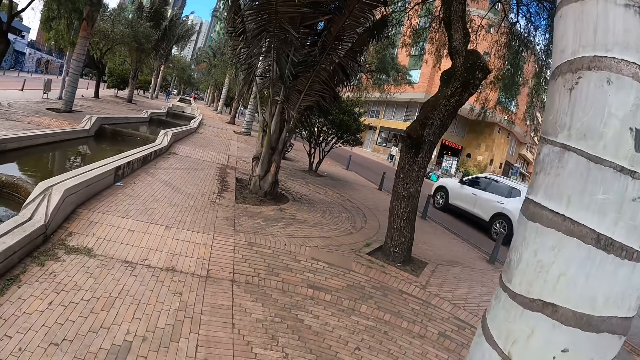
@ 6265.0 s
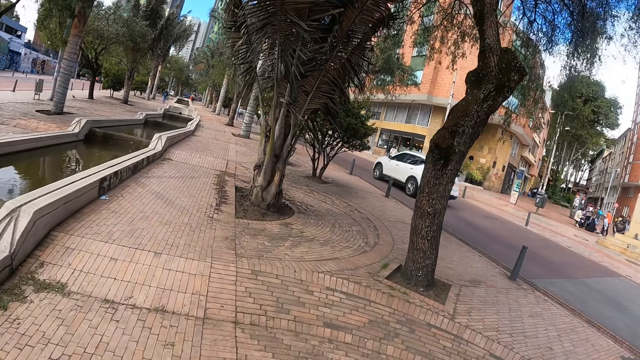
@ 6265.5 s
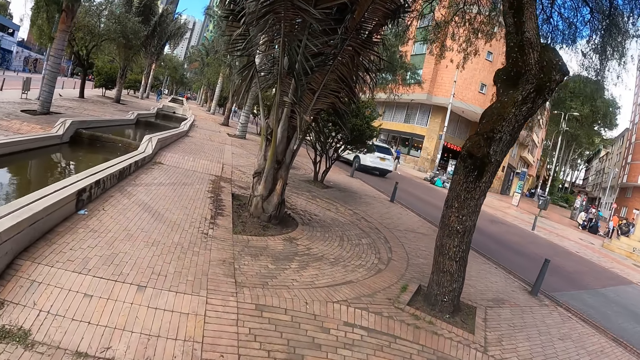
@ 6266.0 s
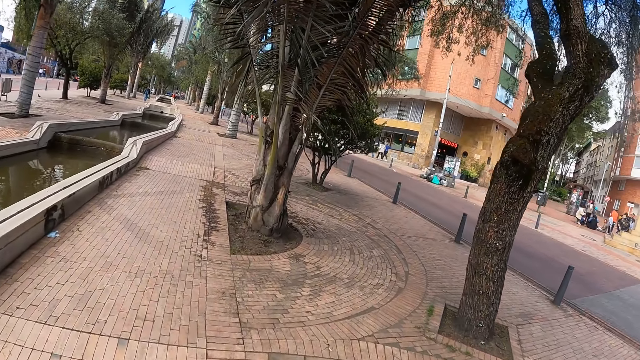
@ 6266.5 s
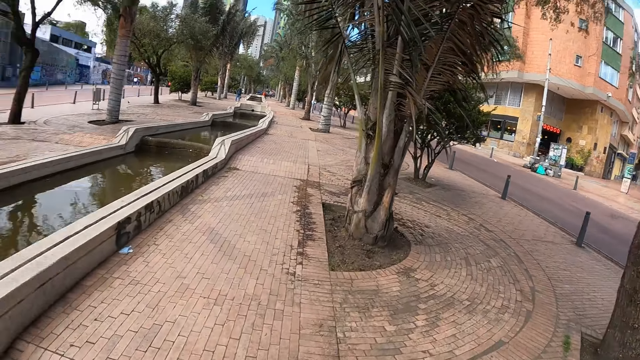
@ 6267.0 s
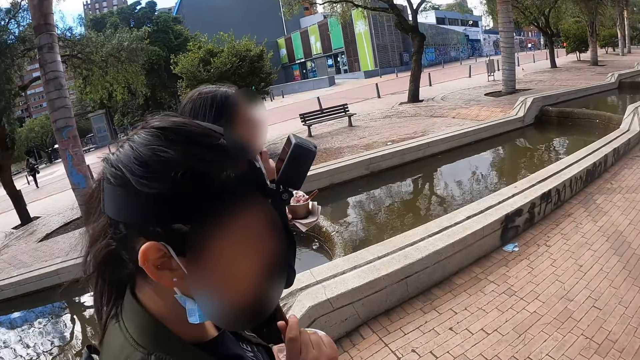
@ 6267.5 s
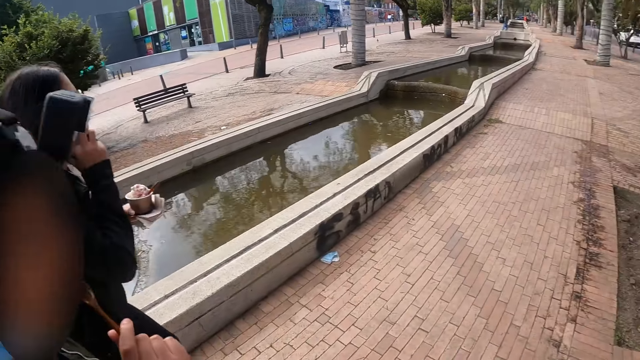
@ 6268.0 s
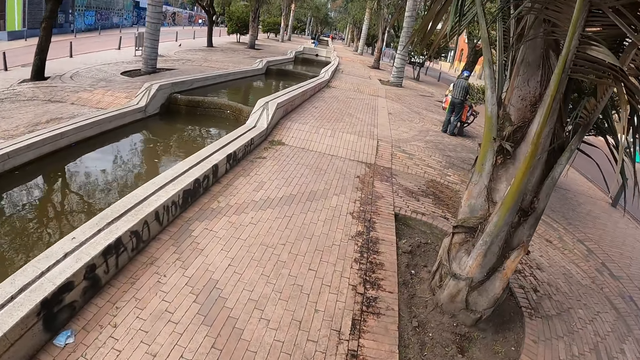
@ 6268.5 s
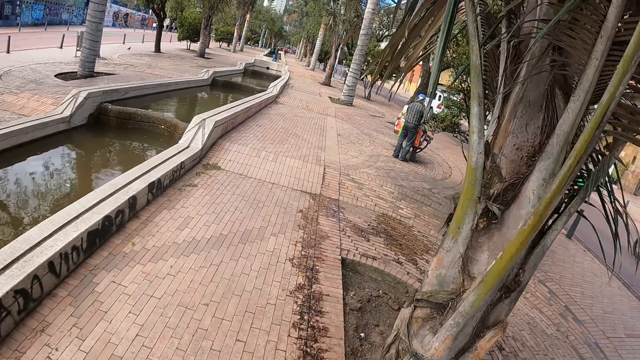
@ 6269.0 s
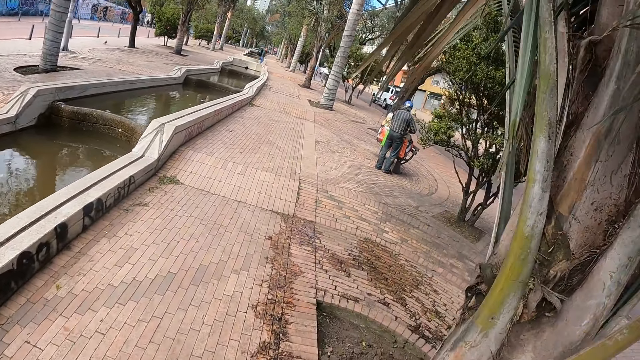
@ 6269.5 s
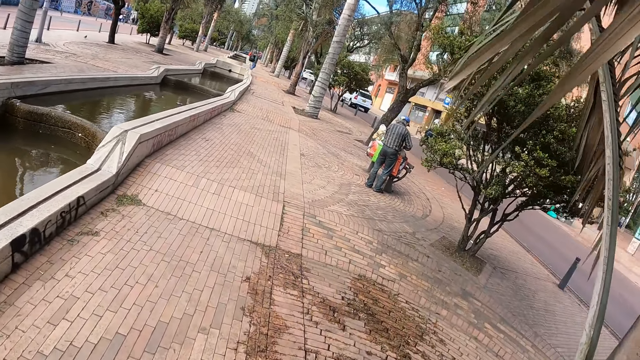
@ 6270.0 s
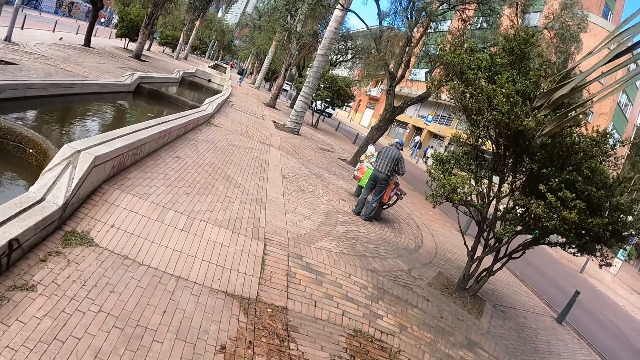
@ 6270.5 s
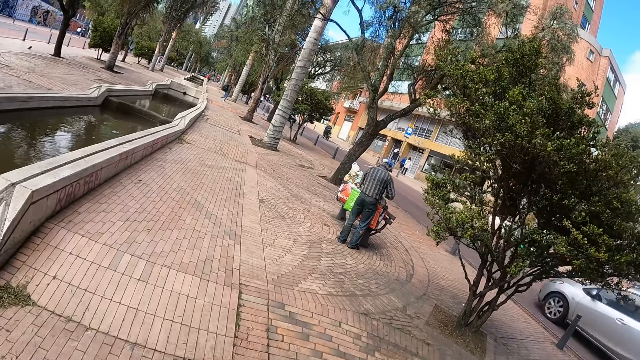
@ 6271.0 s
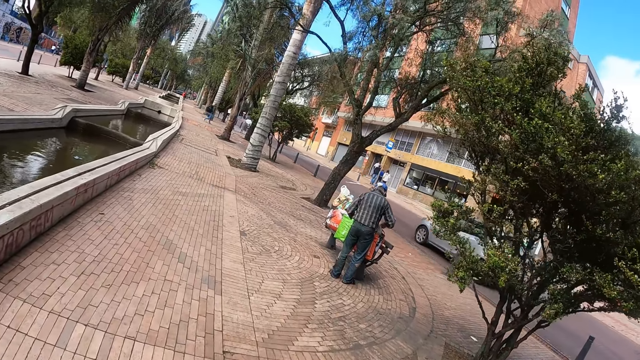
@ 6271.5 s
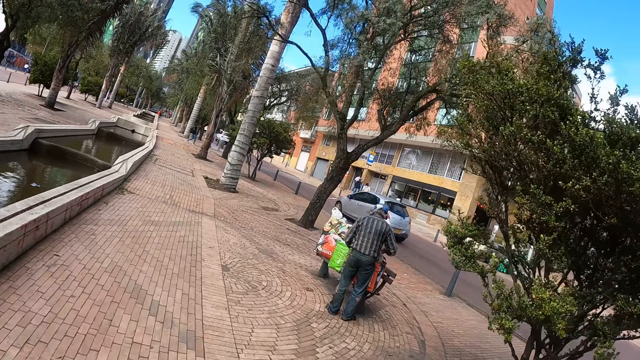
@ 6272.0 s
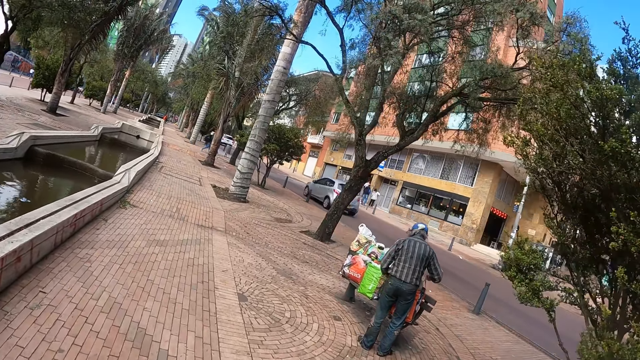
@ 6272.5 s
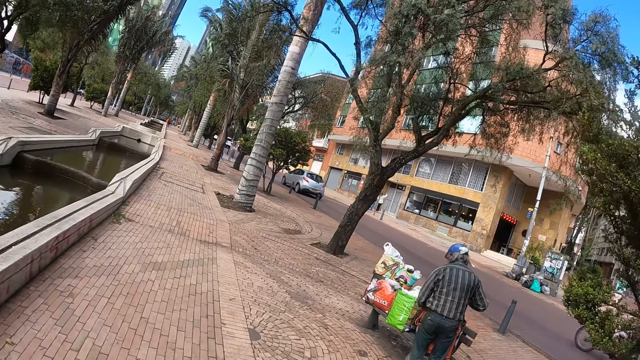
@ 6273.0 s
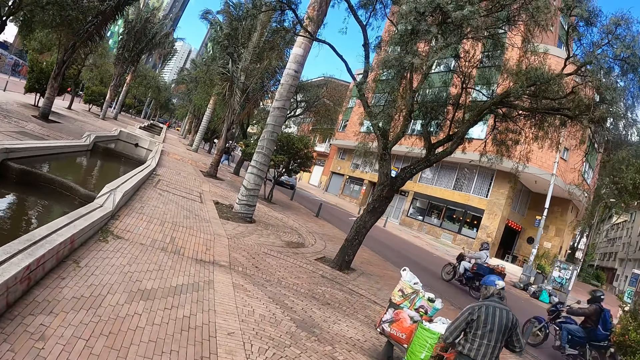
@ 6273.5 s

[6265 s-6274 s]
The camera wearer interacts with a woman. They look around. The woman walks next to the camera wearer. The camera wearer walks on the pavement.

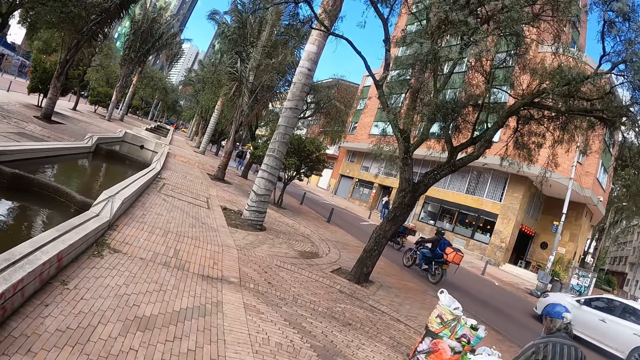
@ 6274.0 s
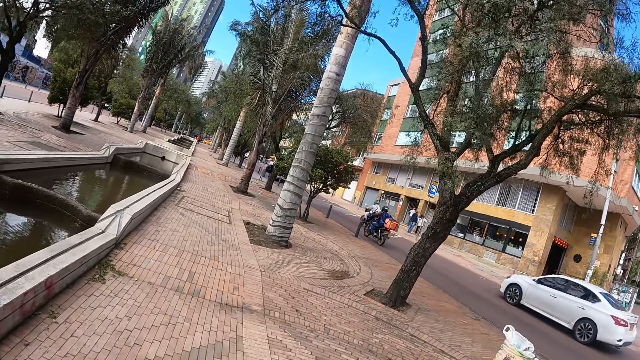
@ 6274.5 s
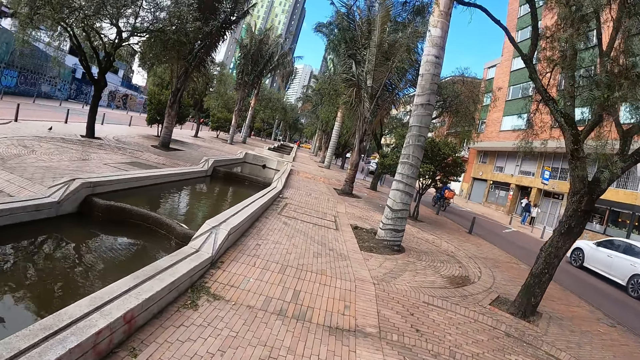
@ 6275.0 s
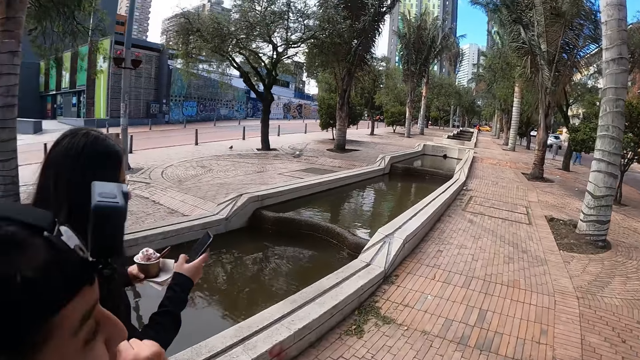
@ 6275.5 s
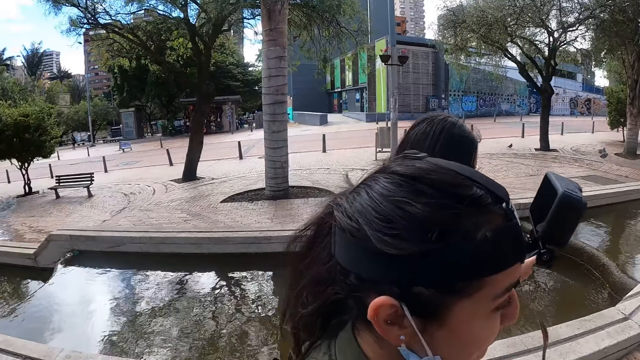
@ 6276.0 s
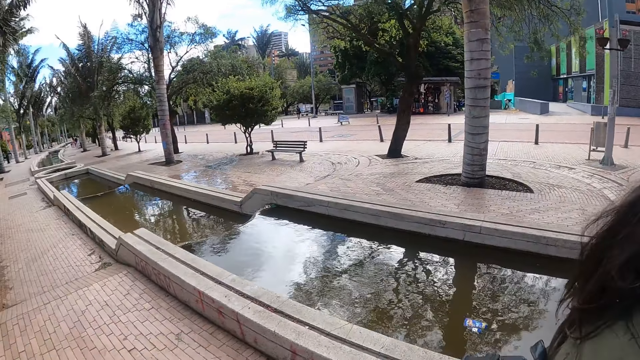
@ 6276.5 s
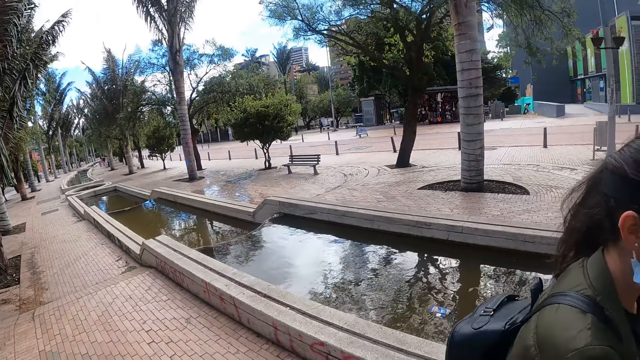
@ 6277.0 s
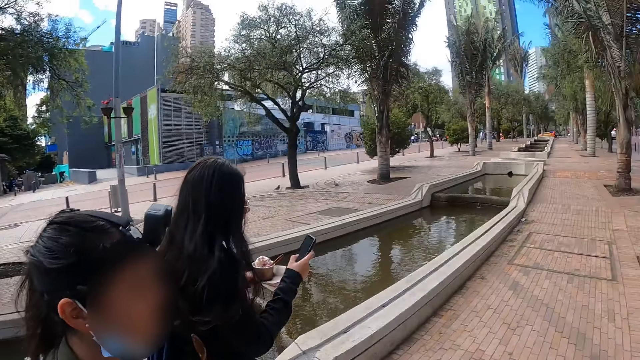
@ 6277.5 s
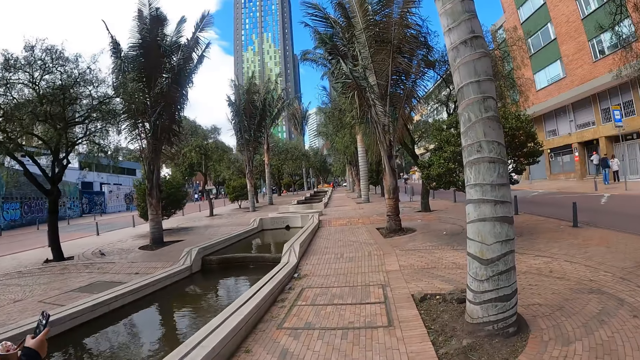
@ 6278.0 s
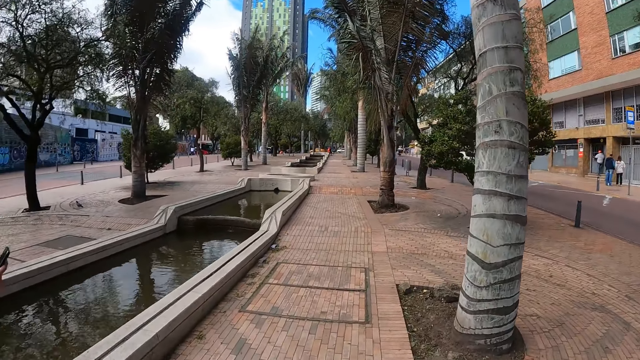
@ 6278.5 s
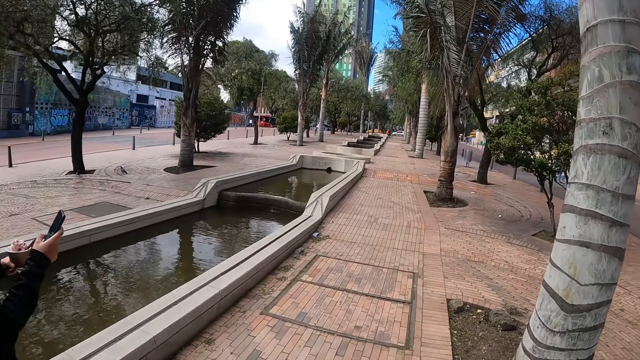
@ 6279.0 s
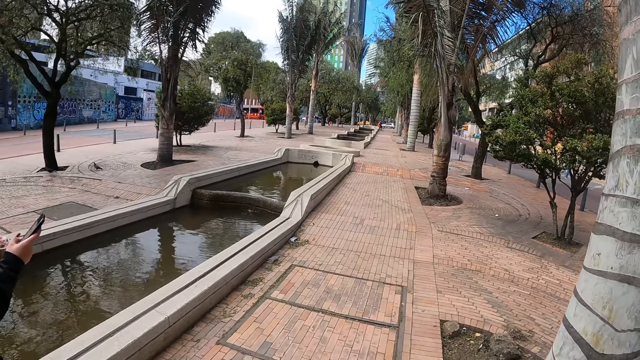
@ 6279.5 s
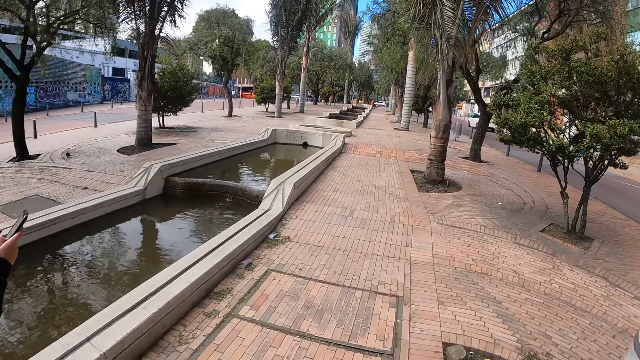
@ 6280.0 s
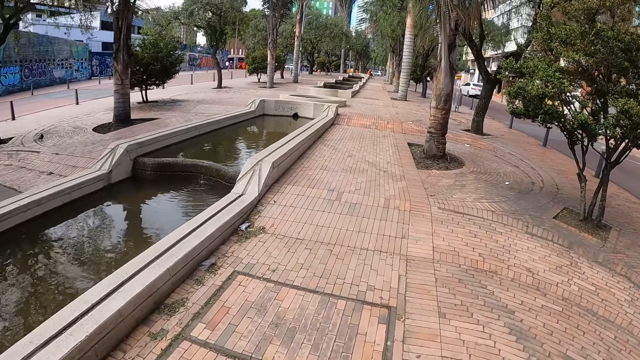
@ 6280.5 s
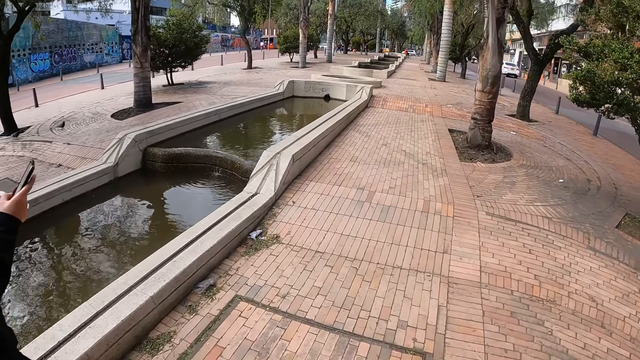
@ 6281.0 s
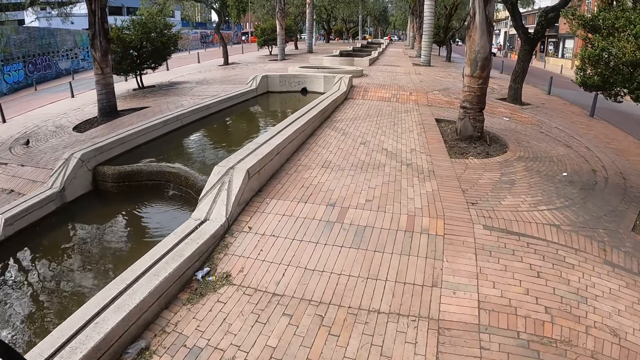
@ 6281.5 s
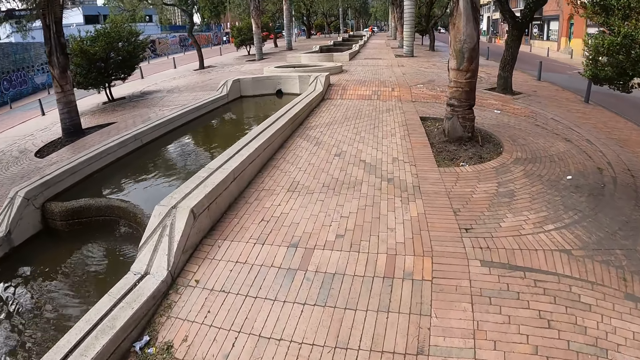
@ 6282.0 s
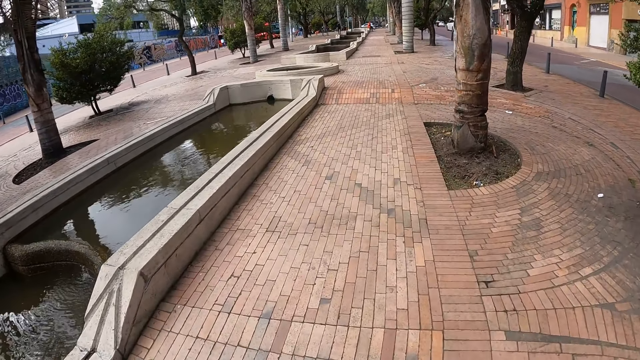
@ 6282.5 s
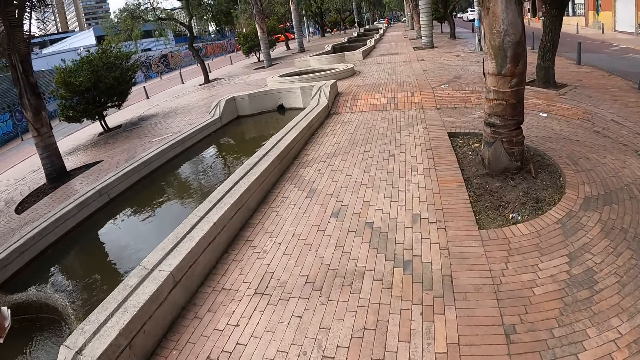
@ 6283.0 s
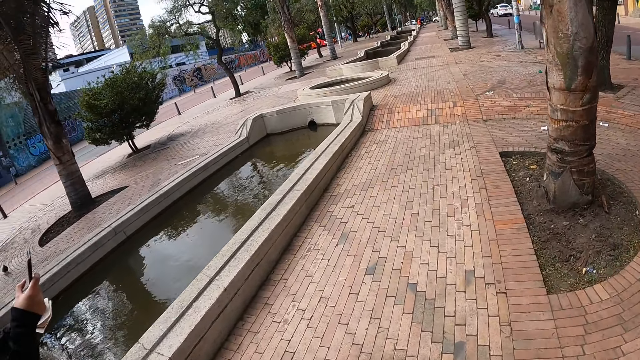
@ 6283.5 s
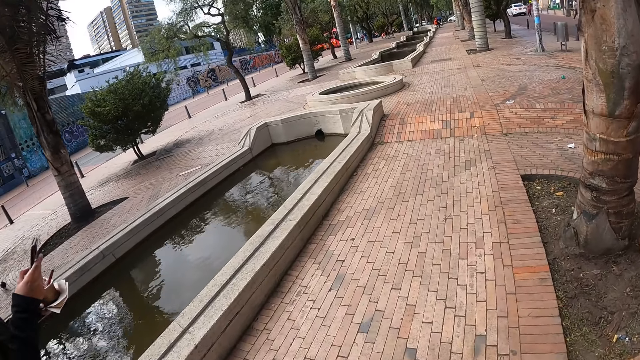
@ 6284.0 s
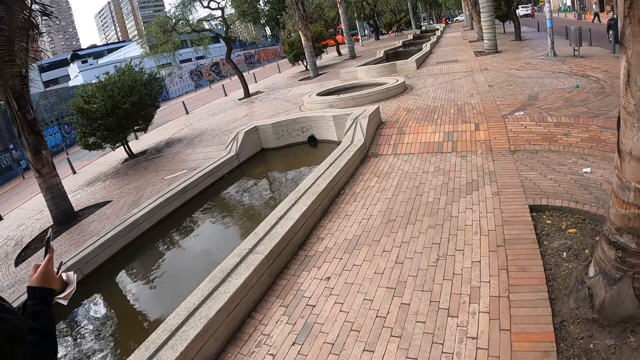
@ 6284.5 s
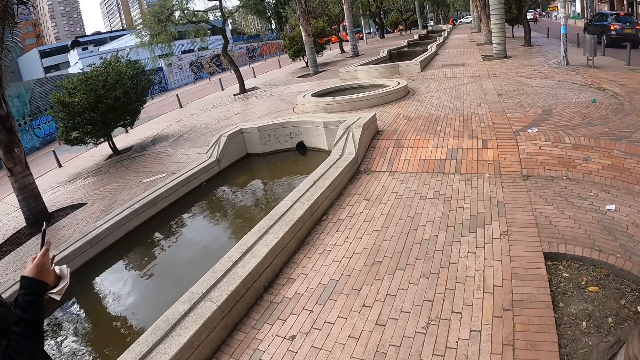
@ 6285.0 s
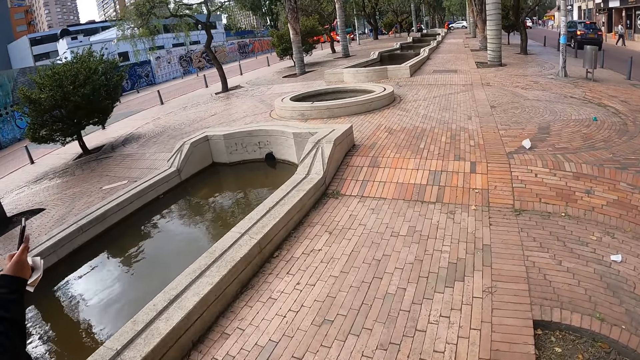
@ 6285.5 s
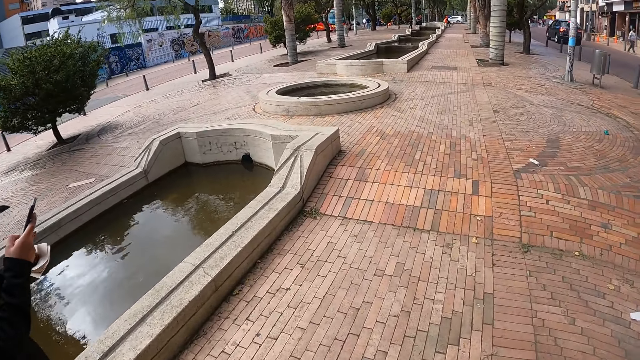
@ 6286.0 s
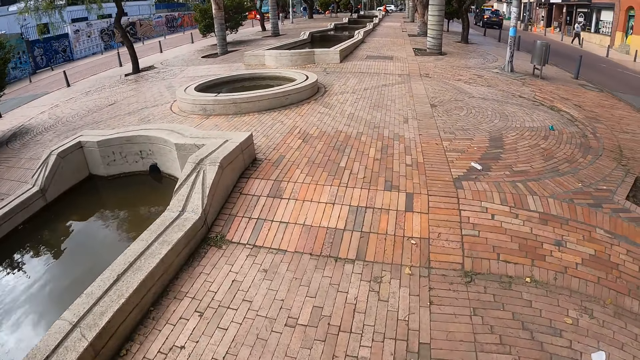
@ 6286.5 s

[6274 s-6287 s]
A woman uses her phone. The camera wearer looks around. They walk on the pavement. The woman uses the phone.
